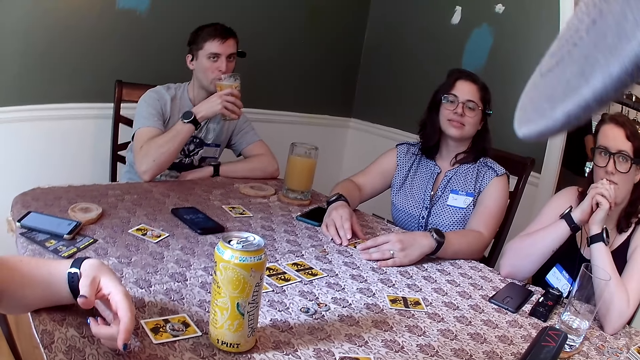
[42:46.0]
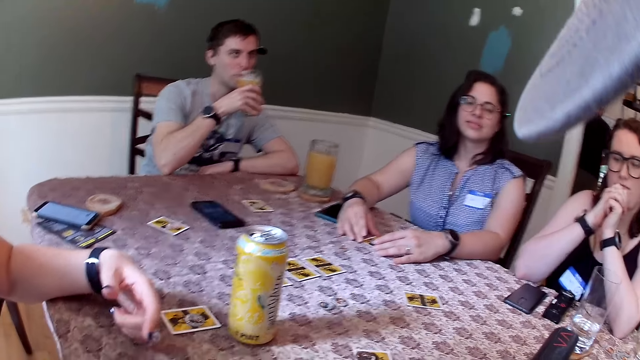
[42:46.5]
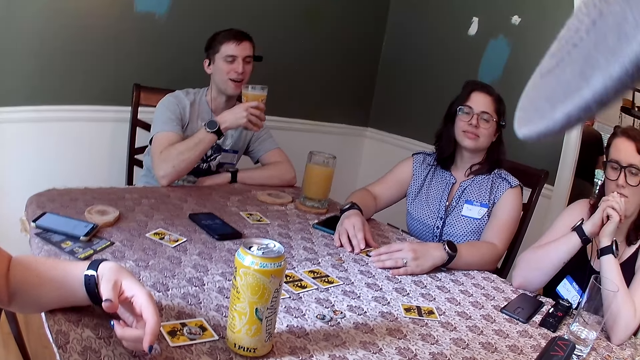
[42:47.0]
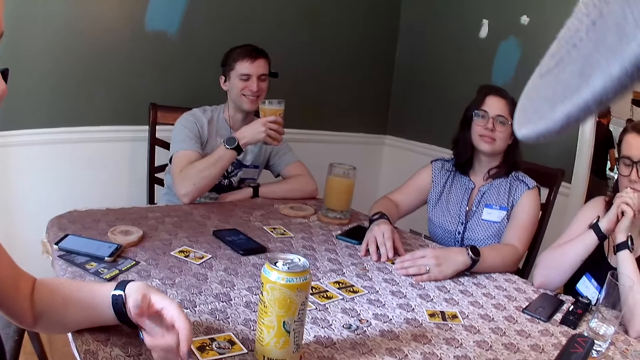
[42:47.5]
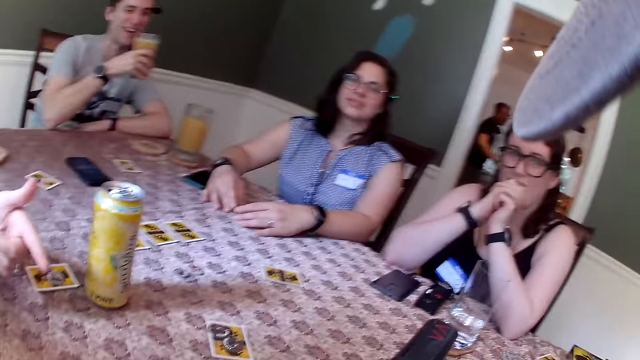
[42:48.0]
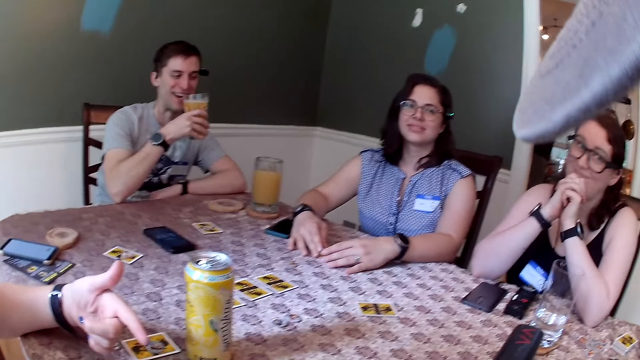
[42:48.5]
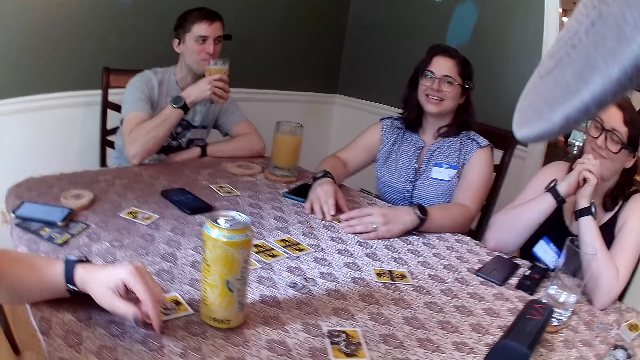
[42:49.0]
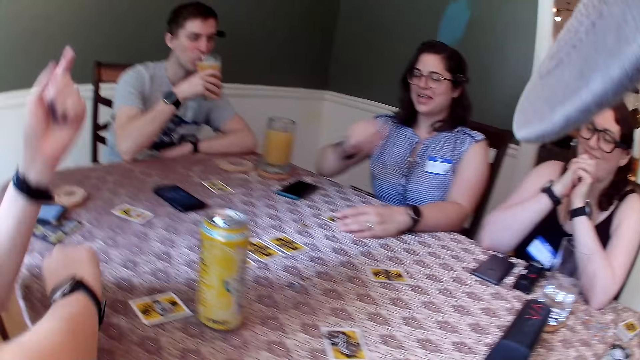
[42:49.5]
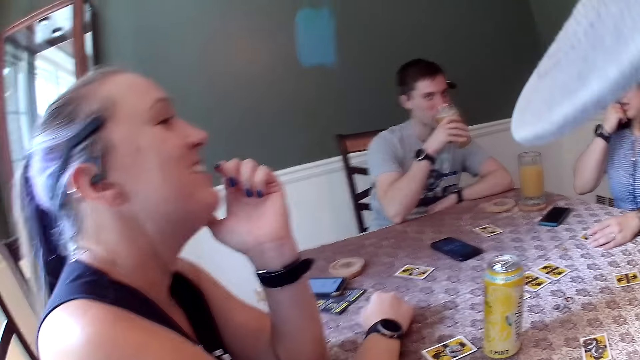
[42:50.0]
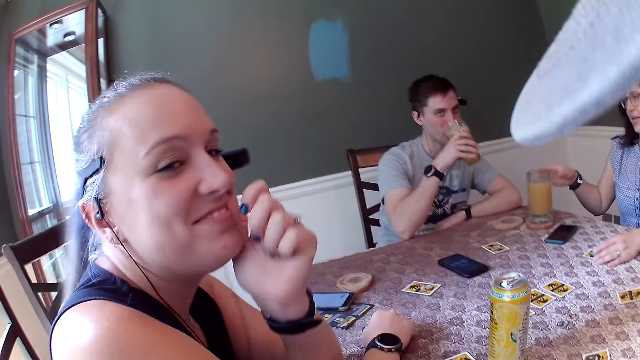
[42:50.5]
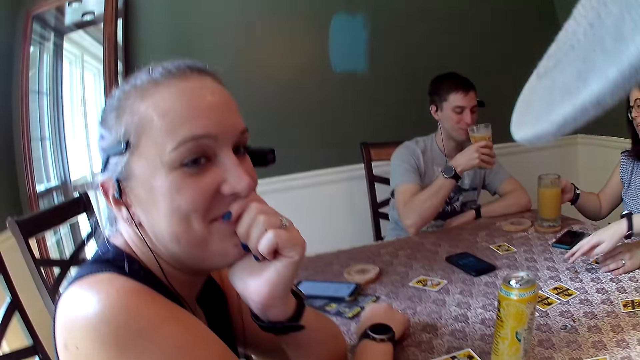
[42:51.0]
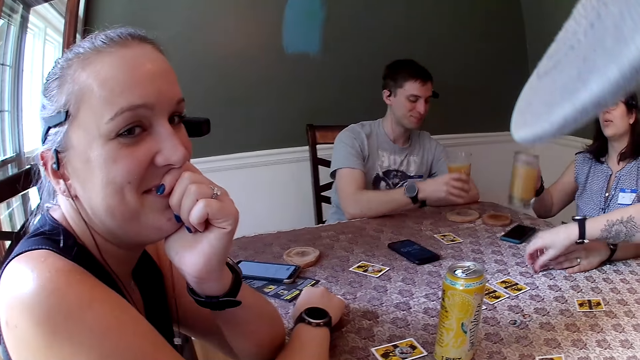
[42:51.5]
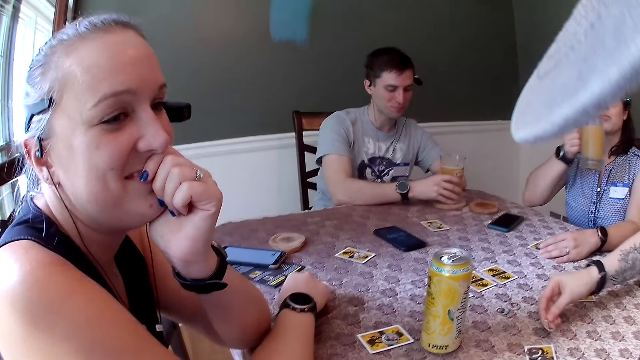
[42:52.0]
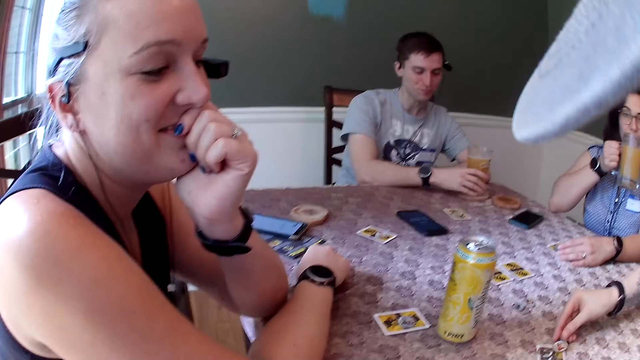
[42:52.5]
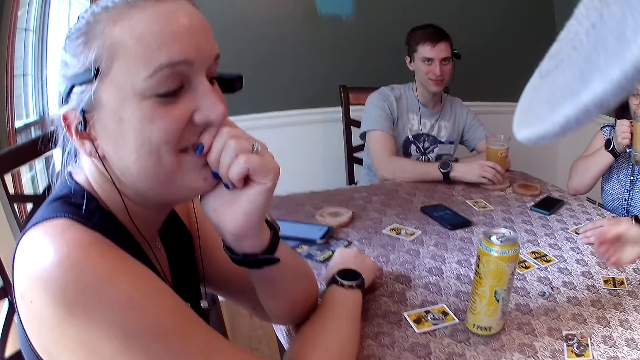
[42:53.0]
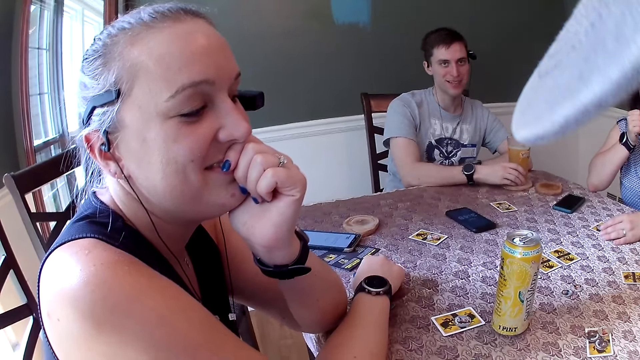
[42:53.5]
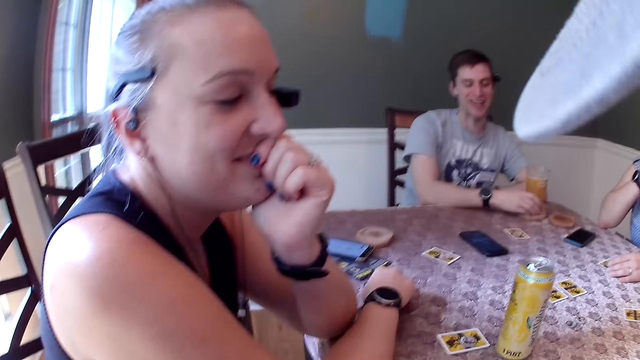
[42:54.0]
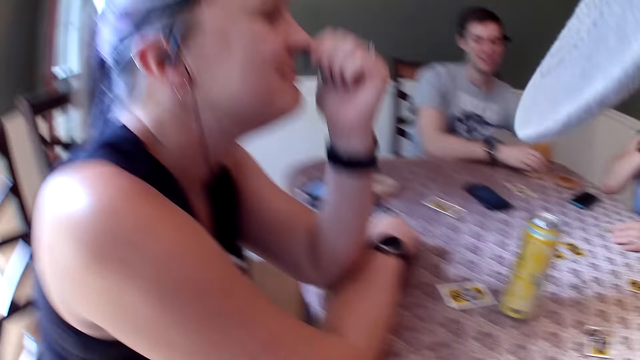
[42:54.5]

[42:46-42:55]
The woman touches her nose with her right hand. Another woman rests her chin on her left hand. The man drinks from the glass of juice with his right hand. The first woman picks up a glass of juice from the dining table with her right hand. A third woman picks up a coin from the dining table with her right hand. The man drops the glass of juice on the dining table with his right hand. The camera wearer talks with the group of people. The third woman drops the coin on the dining table with her right hand. The first woman drinks from the glass of juice with her right hand.

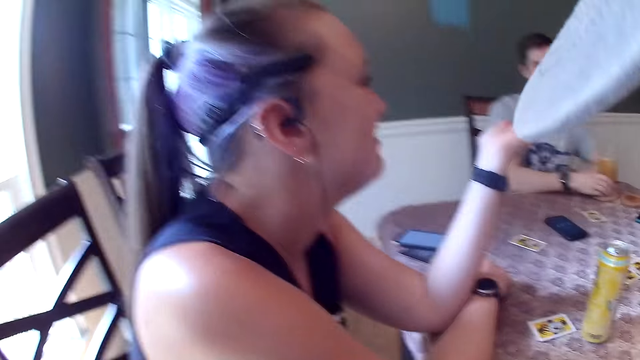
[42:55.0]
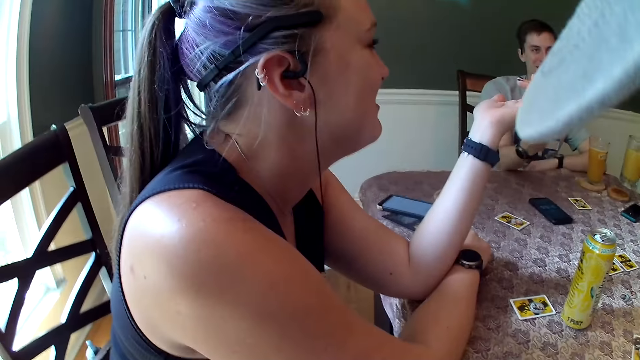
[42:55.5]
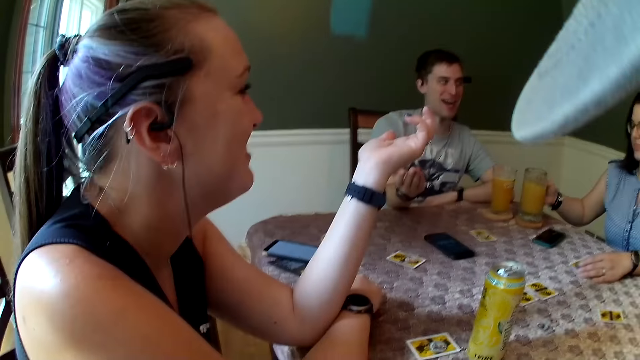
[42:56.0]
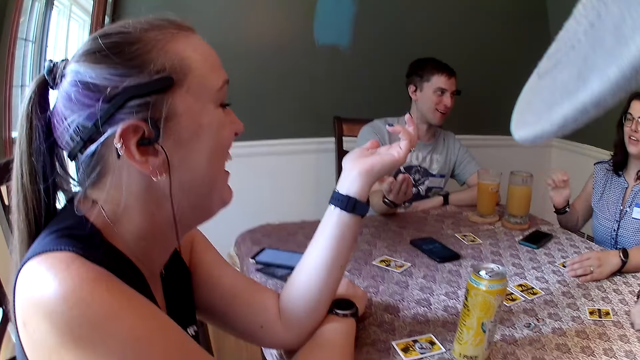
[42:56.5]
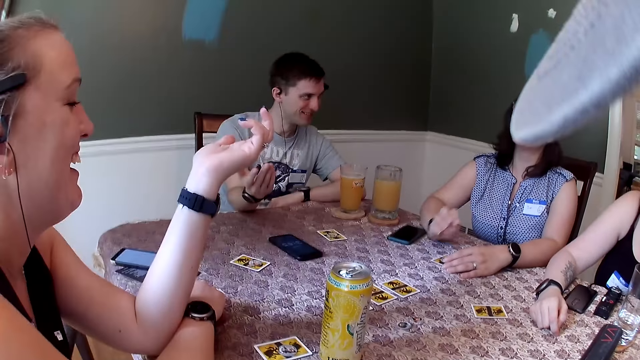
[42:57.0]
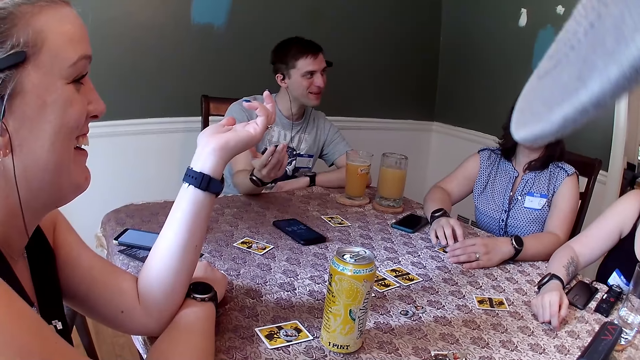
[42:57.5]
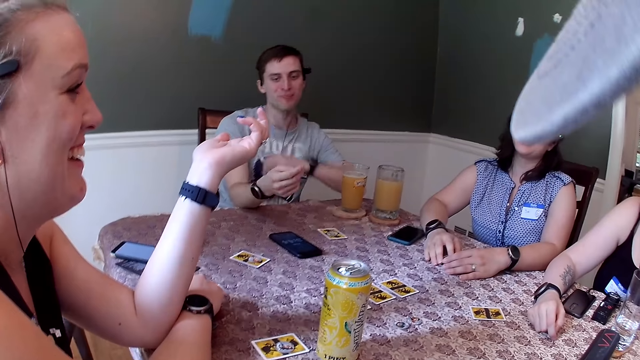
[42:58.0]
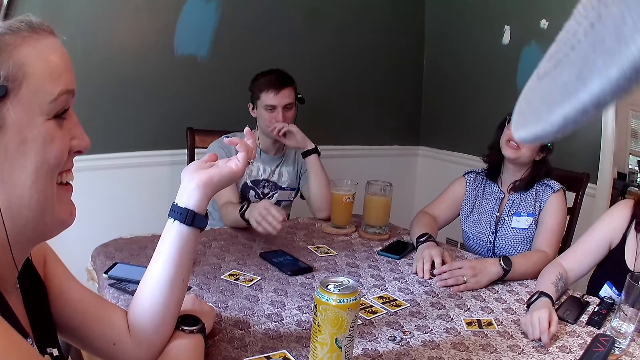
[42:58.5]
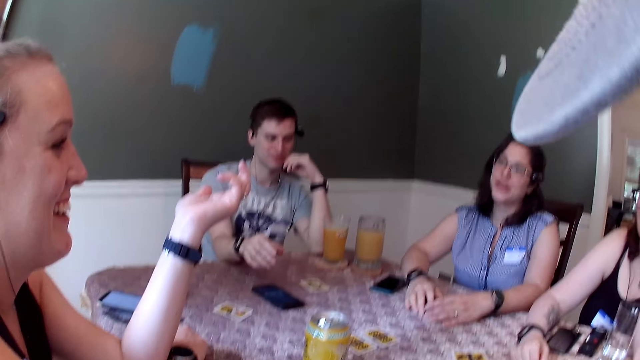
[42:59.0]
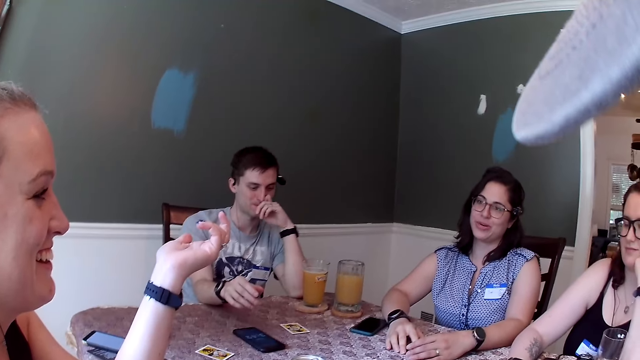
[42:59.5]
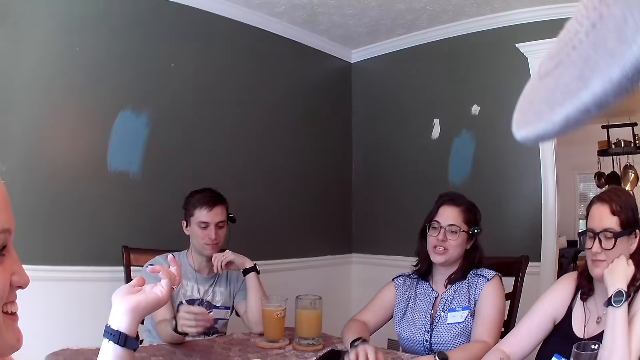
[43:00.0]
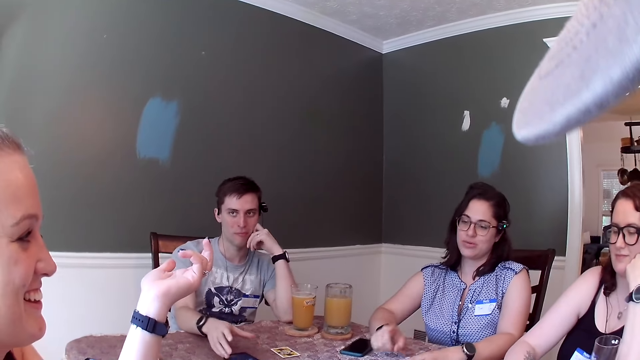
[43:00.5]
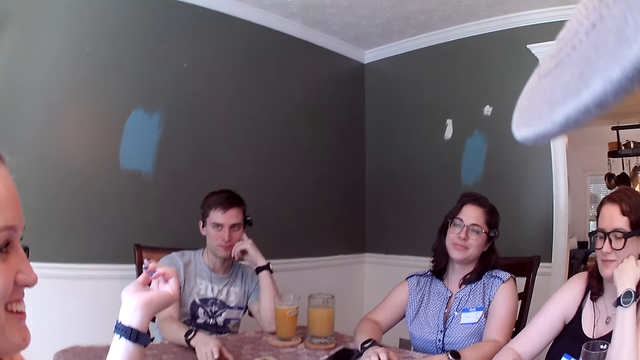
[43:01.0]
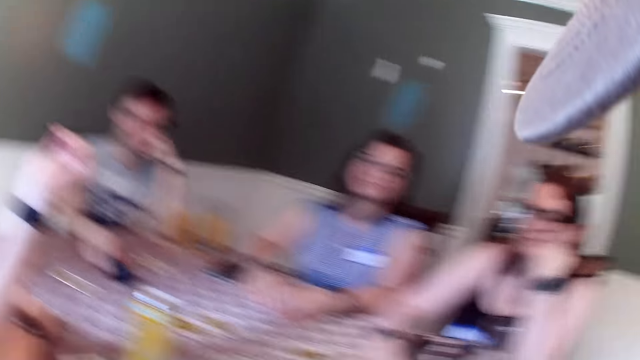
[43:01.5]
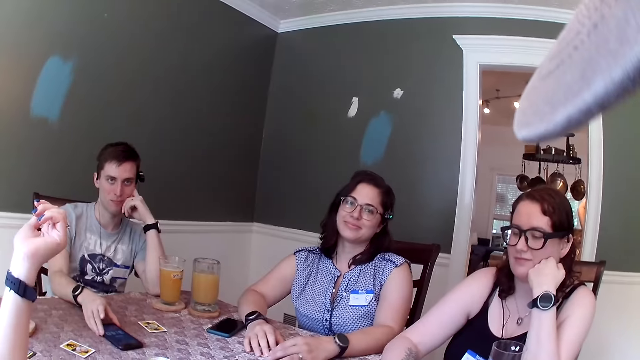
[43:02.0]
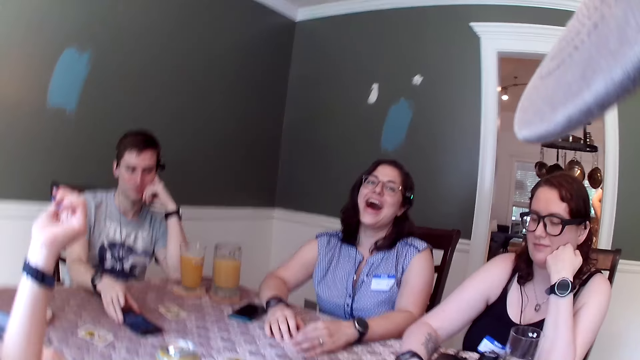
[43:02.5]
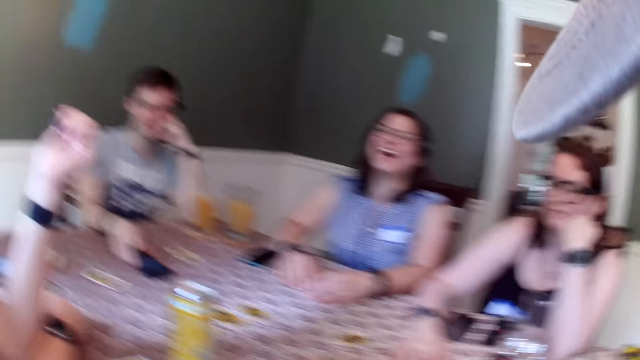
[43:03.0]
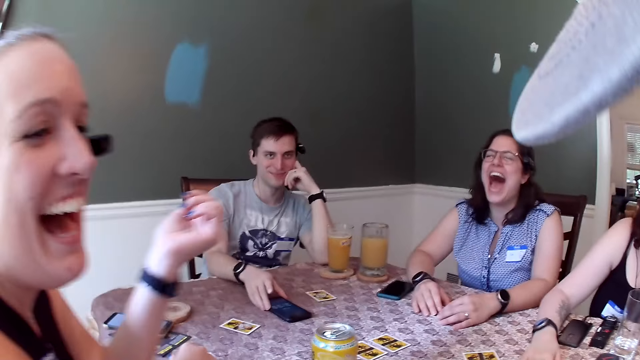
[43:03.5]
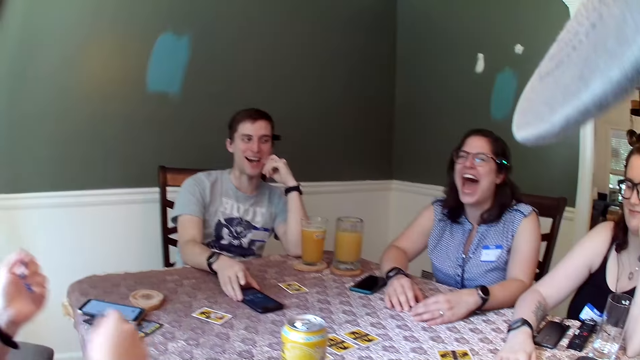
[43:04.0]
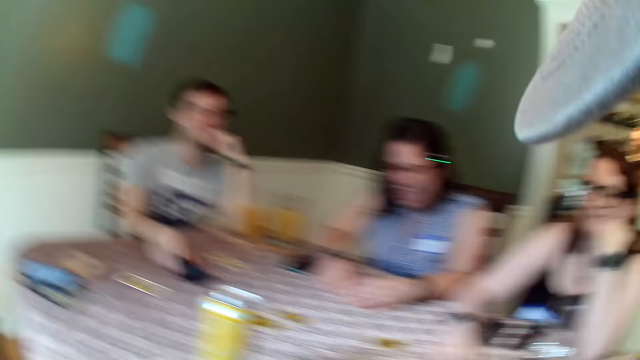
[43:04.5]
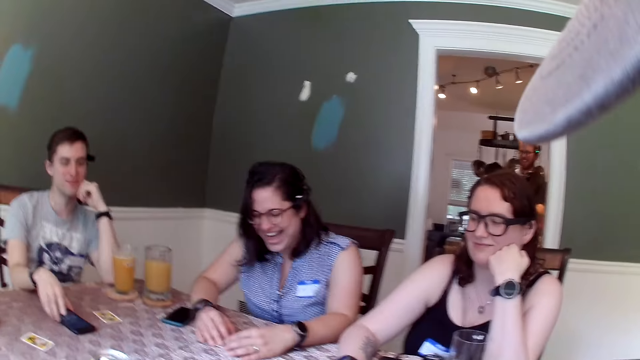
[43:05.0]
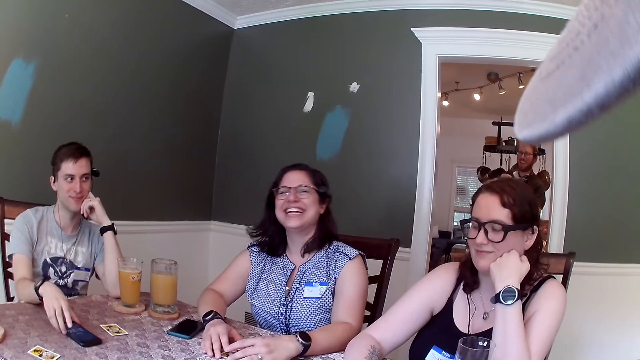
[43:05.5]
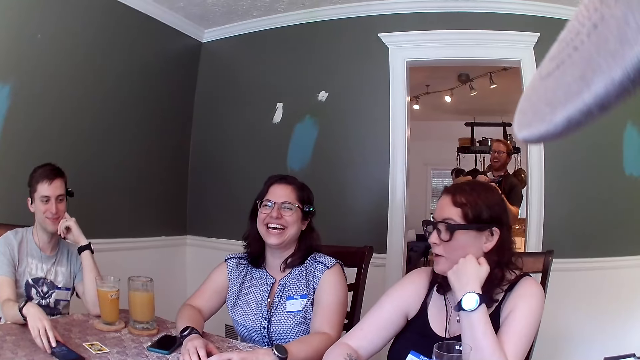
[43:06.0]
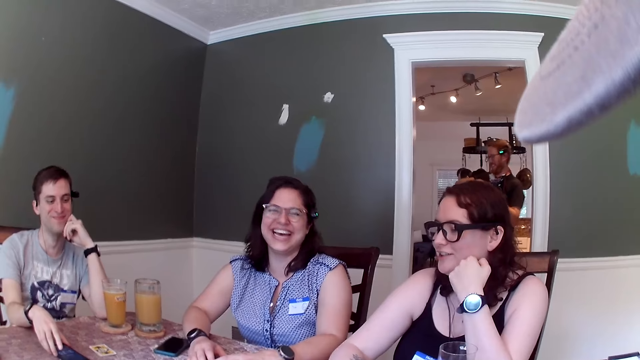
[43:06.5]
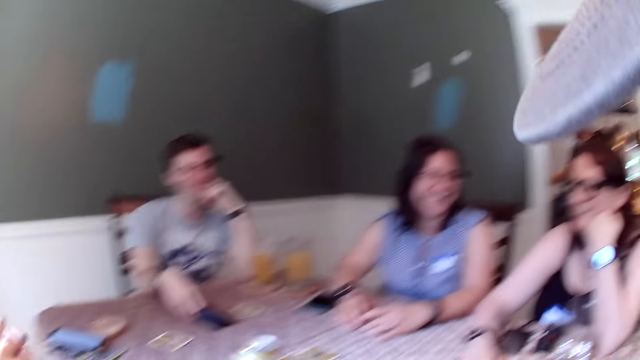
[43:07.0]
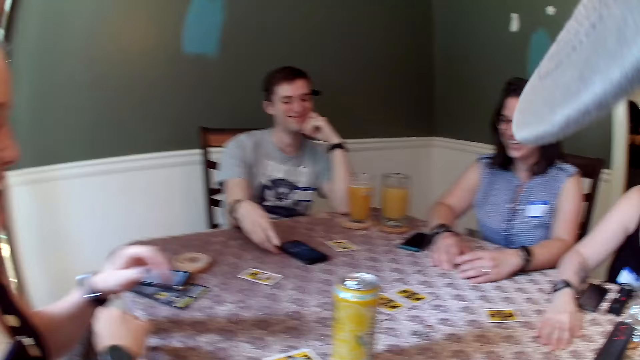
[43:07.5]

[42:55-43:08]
The woman drops the glass of juice on the dining table with her right hand and drops her right hand on the dining table. The man touches his nose with his left hand. The camera wearer responds to someone. The man touches the phone on the dining table with his right hand.
